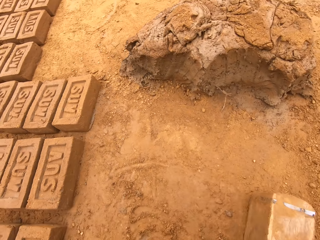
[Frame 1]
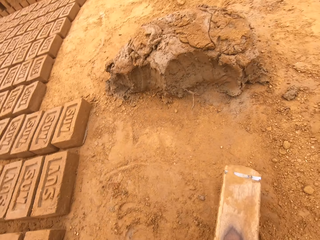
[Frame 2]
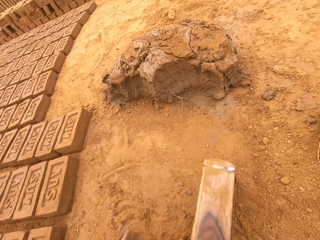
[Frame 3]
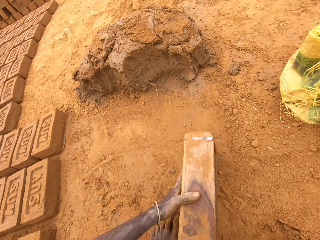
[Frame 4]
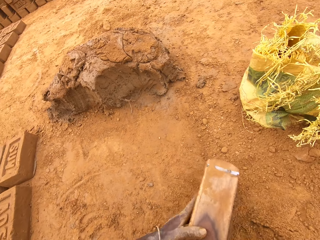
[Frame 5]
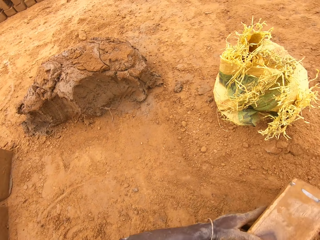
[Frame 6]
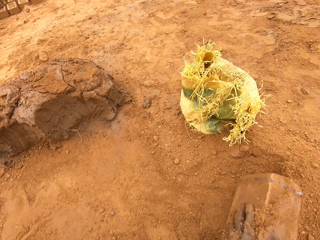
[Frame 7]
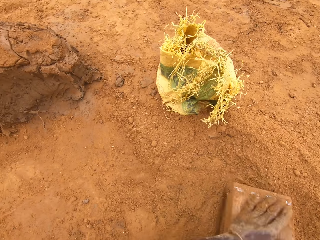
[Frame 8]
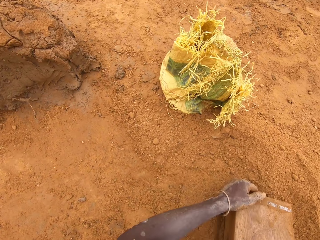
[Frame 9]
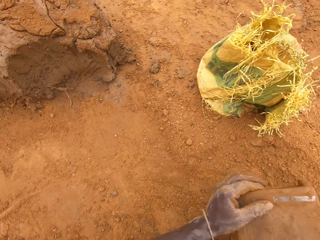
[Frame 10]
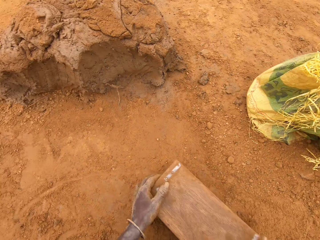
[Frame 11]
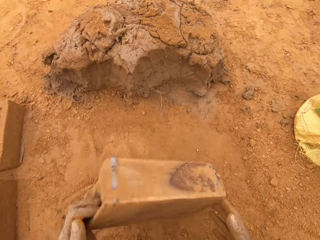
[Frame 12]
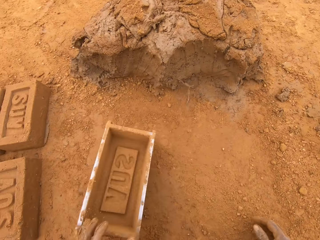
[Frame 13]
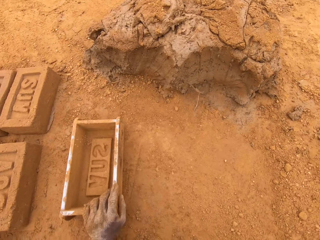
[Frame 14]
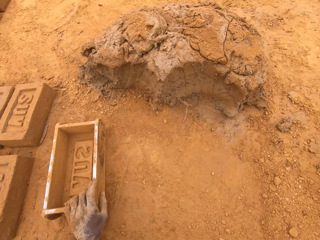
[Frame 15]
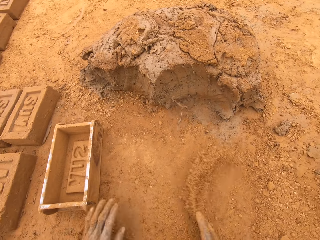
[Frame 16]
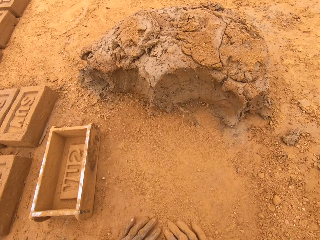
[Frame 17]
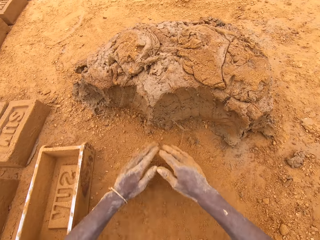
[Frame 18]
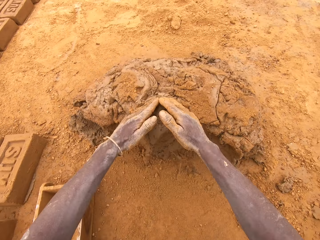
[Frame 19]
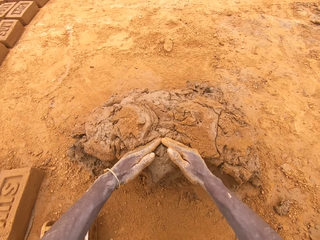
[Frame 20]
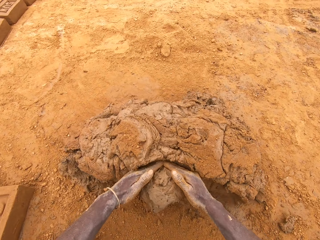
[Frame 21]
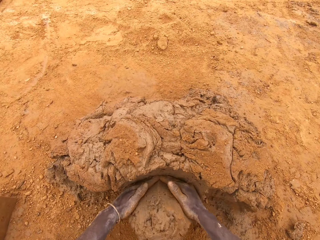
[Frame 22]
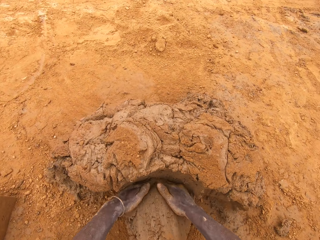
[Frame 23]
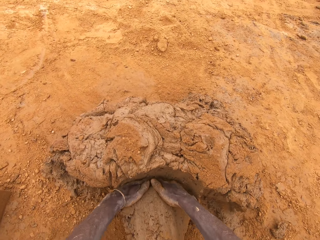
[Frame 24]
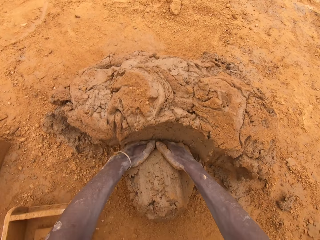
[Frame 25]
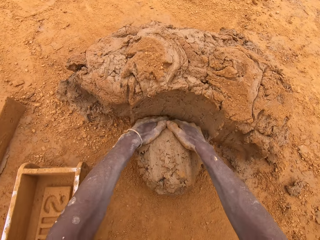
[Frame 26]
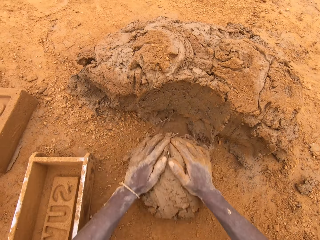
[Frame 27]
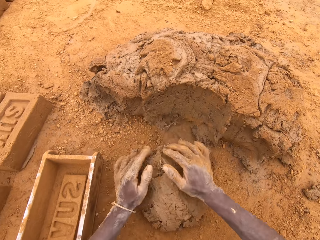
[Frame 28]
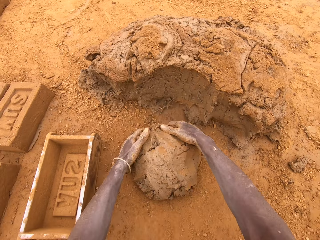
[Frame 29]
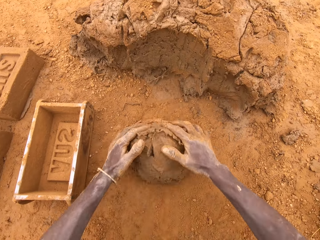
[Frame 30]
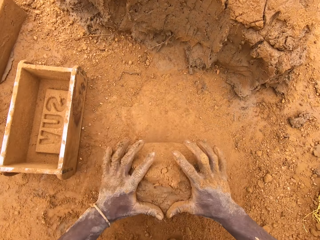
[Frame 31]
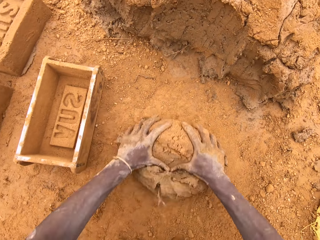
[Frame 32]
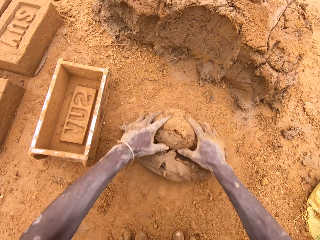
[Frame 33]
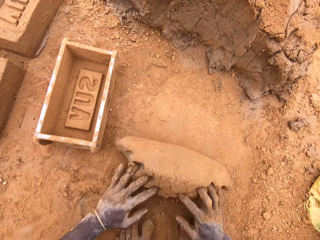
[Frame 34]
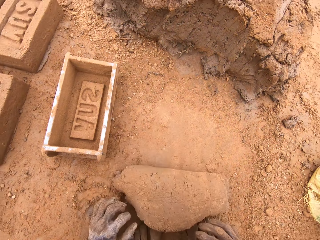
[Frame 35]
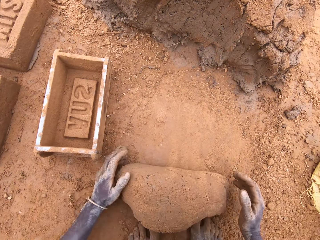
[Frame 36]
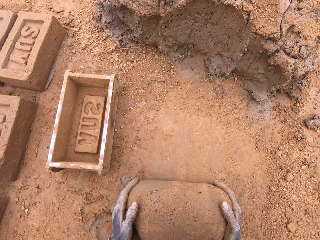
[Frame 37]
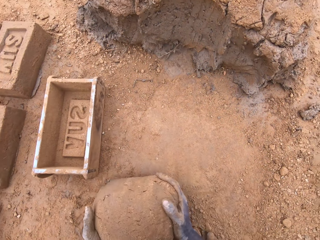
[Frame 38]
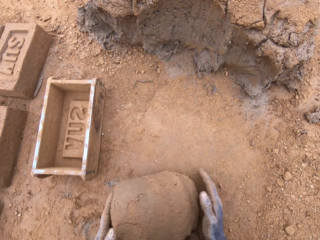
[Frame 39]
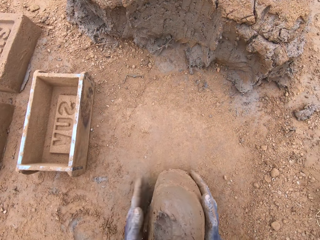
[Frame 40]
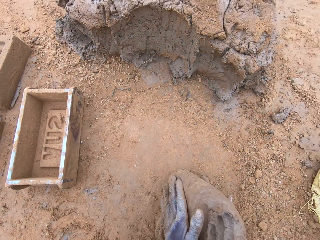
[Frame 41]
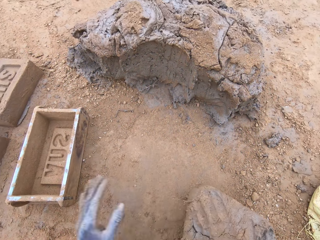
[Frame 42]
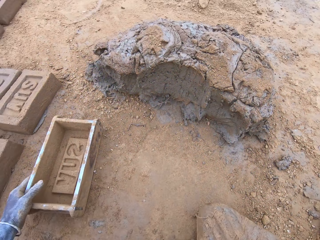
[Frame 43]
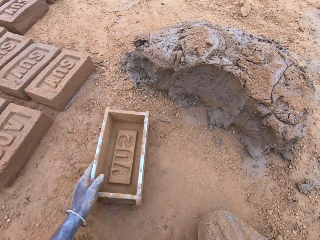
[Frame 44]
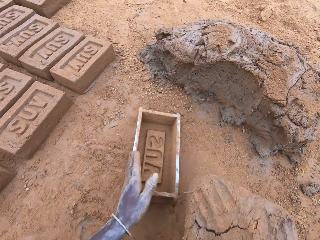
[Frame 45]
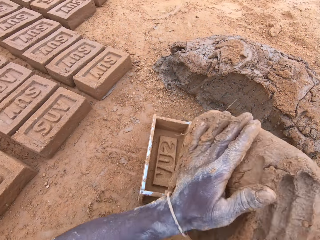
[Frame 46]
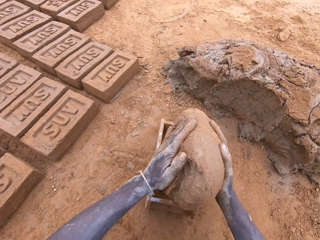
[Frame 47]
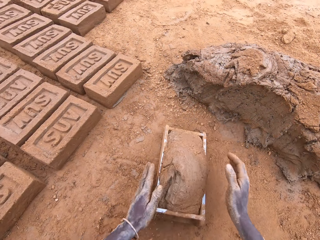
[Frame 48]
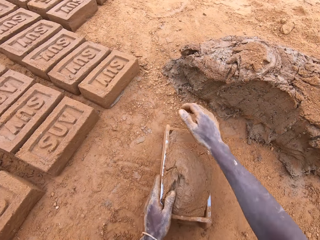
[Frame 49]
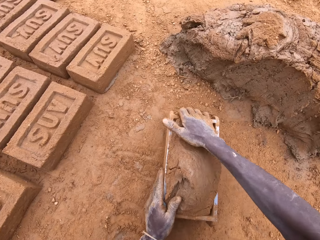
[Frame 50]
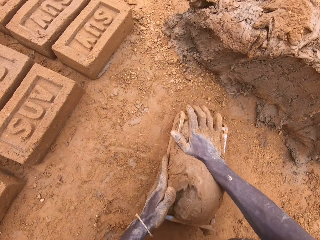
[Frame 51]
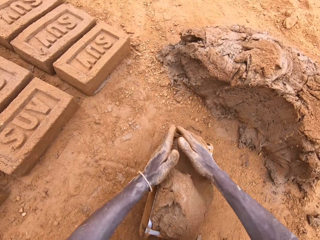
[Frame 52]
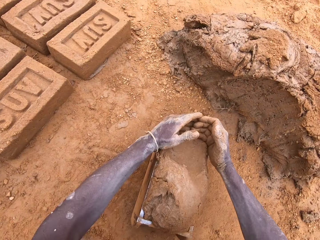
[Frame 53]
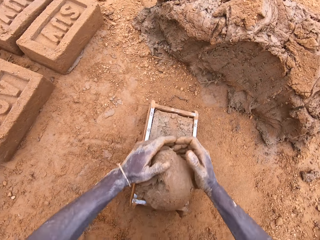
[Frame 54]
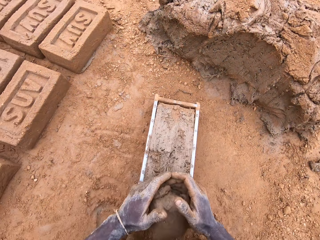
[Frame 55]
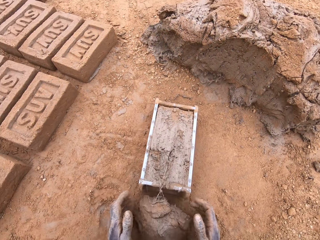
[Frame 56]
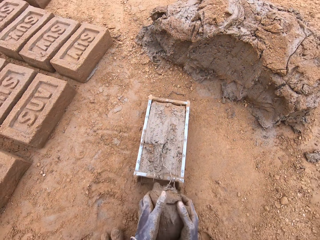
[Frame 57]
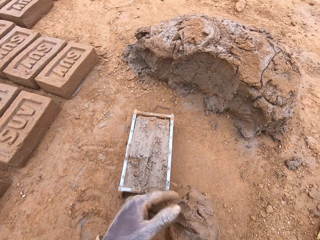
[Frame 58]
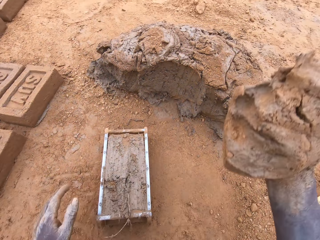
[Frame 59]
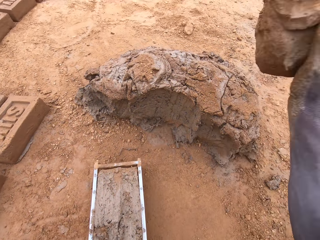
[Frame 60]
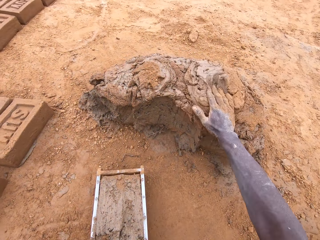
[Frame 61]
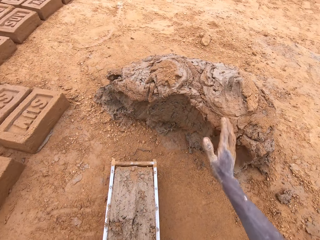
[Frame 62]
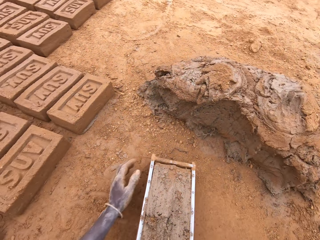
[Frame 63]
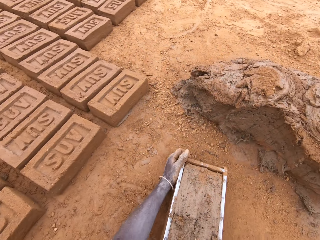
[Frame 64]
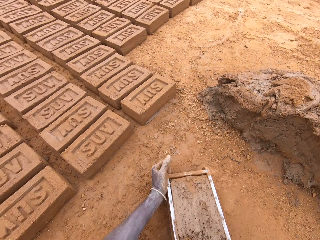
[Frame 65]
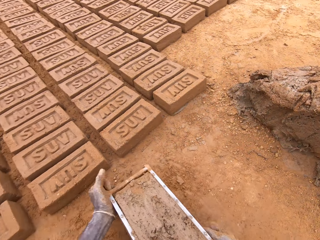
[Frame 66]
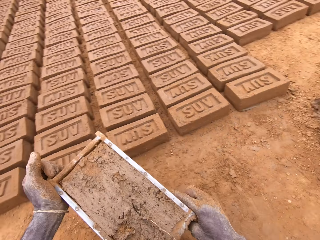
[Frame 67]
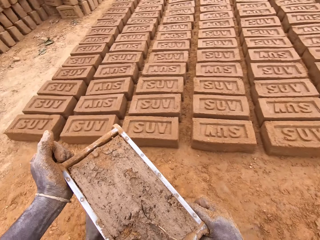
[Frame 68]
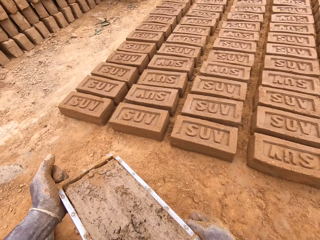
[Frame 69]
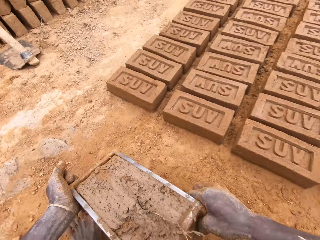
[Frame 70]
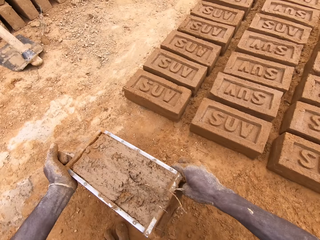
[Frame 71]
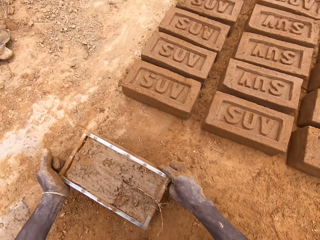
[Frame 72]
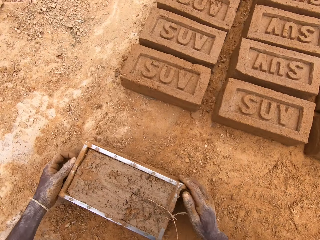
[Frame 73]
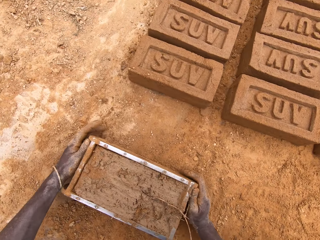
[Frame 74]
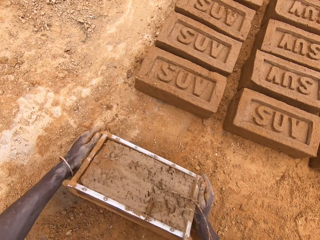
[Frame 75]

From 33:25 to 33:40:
The camera wearer puts sand in a brick mould or box. He pours the sand on the ground from the brick mould. He scoops clay or mud with his hands, cuts the mud on the heap of mud, and moulds the mud on the ground. He moves the box, puts the mud in the brick mould, presses the clay in the box, levels the clay in the box, cuts the mud in the brick mould, throws the mud on a heap of mud, and moves the box.

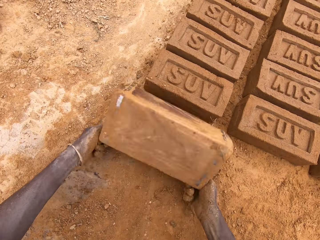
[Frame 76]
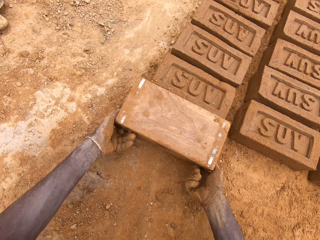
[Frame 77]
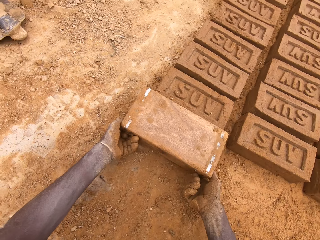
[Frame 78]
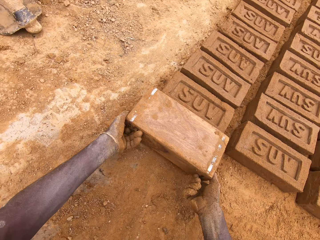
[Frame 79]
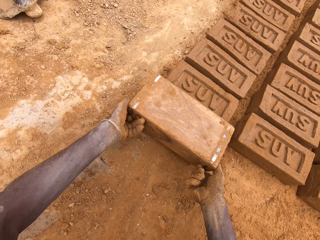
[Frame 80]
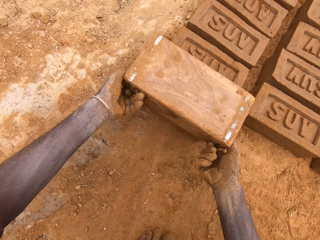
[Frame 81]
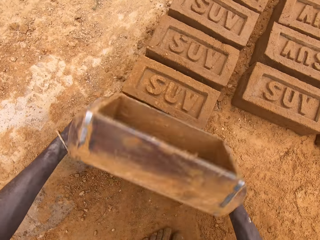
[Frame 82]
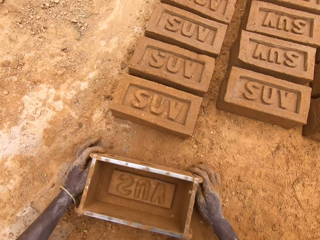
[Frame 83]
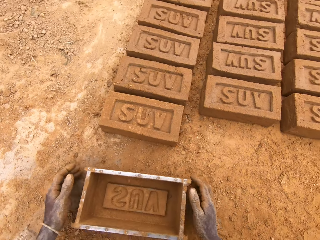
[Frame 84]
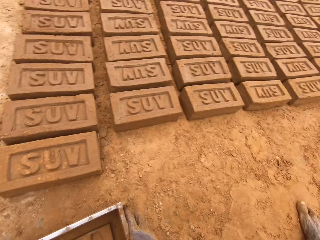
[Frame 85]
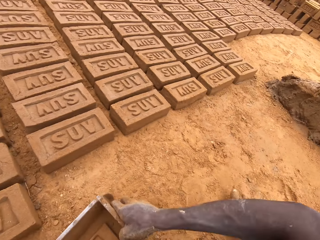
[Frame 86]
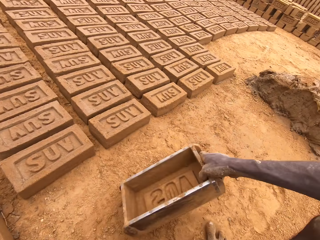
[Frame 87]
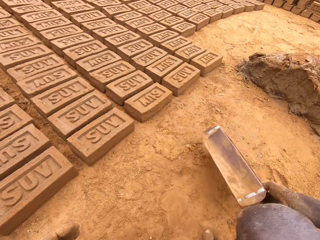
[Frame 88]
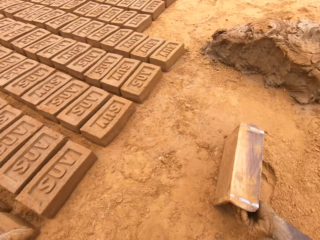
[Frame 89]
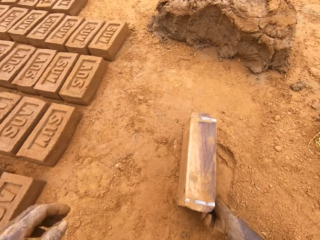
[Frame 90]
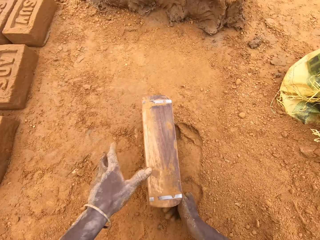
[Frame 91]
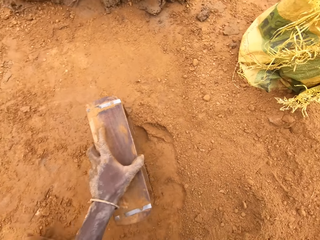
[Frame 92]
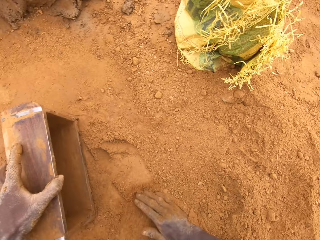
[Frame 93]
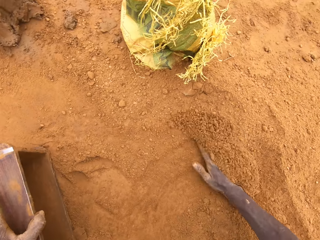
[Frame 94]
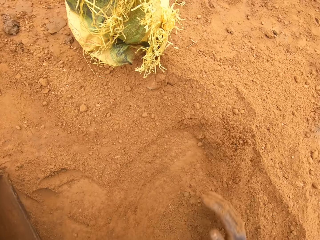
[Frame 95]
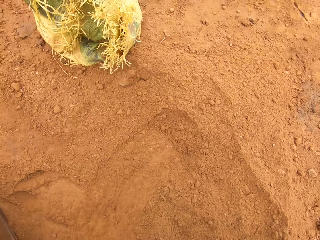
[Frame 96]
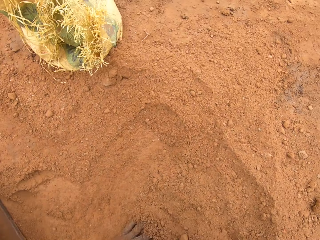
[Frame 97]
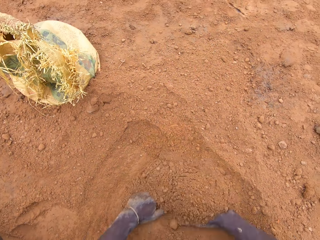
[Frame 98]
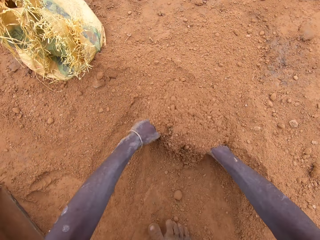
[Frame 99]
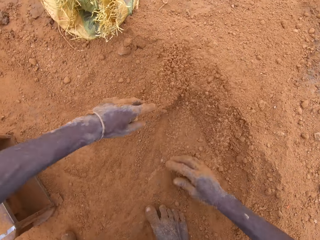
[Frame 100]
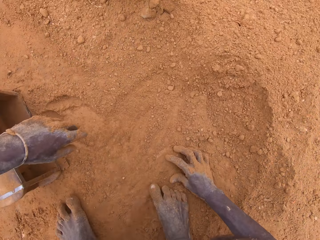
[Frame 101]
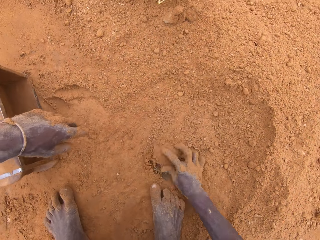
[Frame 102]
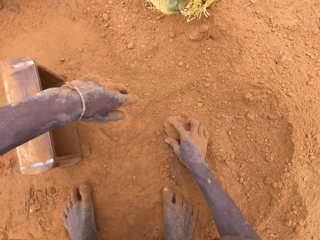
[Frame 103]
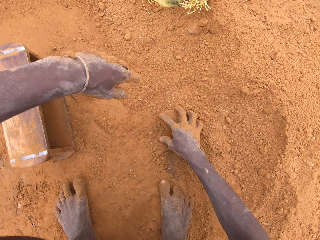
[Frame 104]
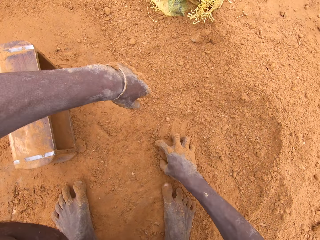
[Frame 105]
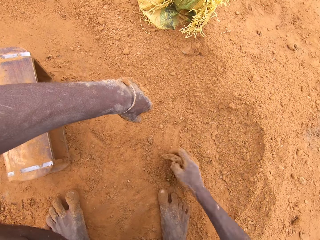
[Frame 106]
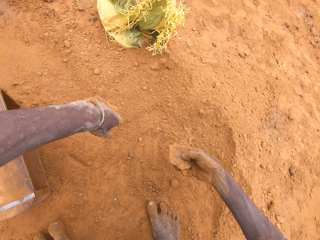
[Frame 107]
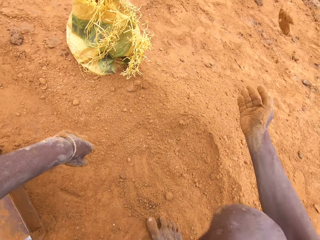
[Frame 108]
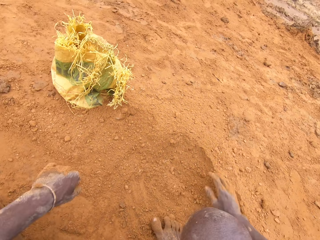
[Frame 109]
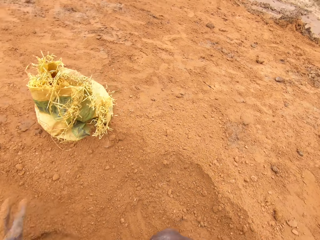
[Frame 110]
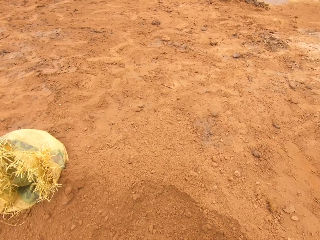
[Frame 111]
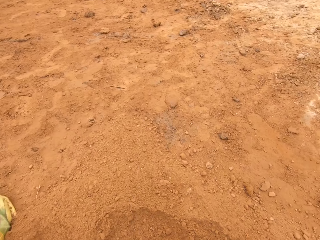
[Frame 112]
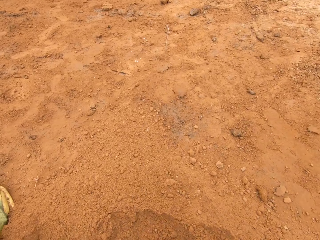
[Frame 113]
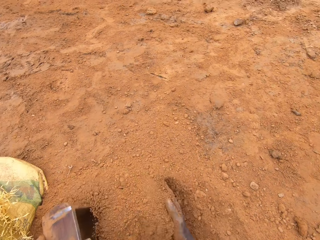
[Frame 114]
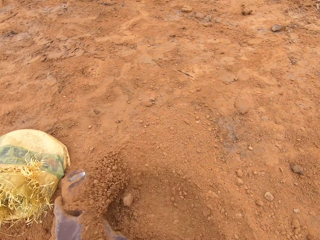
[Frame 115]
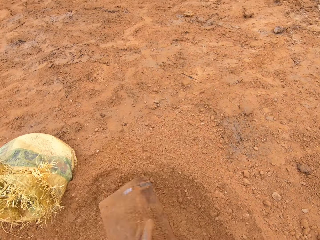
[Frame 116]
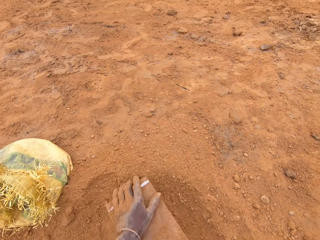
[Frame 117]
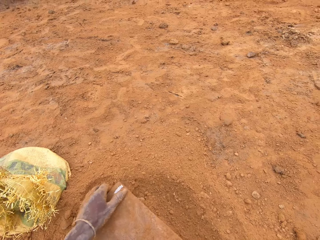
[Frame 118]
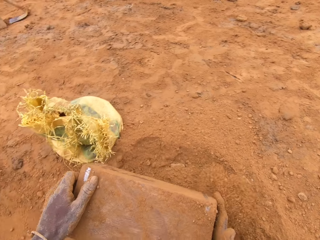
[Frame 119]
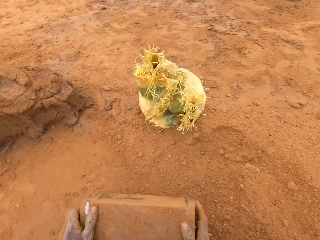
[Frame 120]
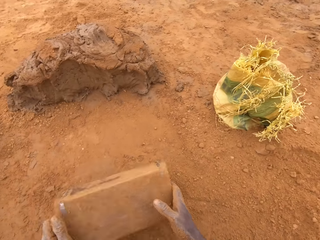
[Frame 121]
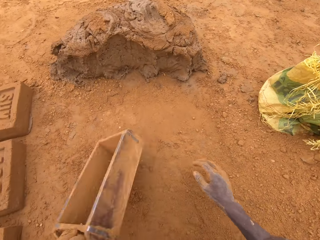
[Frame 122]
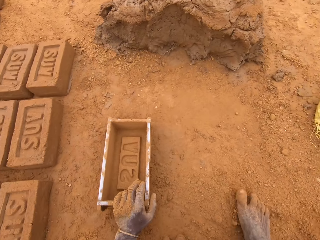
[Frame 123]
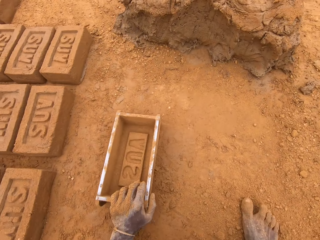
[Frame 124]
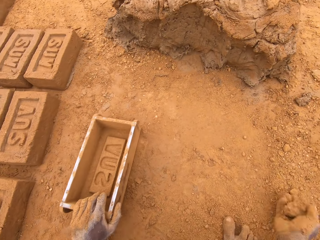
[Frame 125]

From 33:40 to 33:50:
The camera wearer puts a brick on the ground from a brick mould or box. He moves sand on the ground with his hands, picks a stone in the sand, moves the stone, and throws the stone. He puts the sand in the brick mould, pours the sand on the ground from the brick mould, and moves the box.
